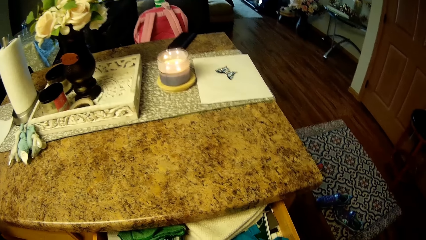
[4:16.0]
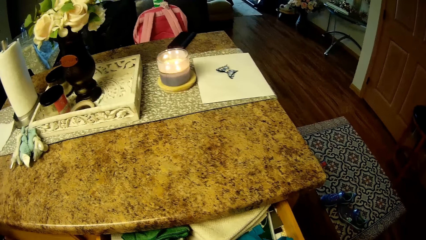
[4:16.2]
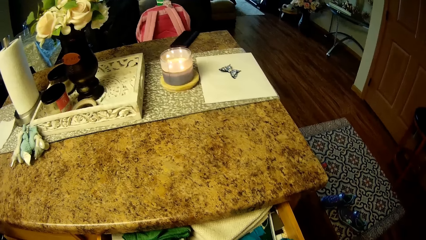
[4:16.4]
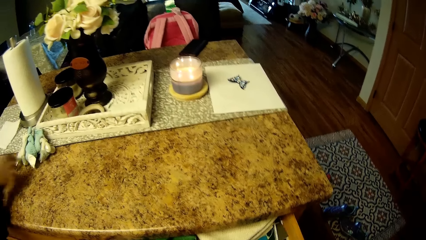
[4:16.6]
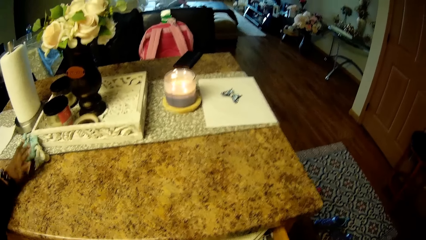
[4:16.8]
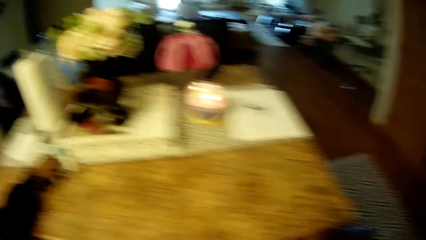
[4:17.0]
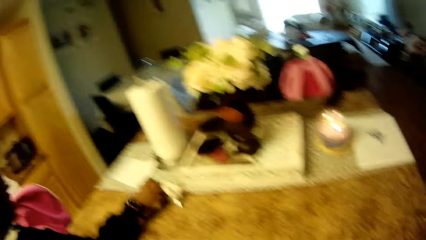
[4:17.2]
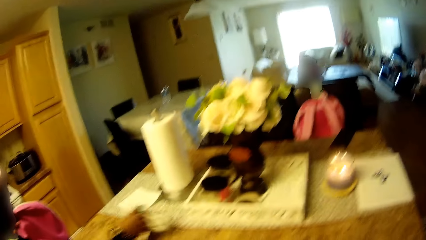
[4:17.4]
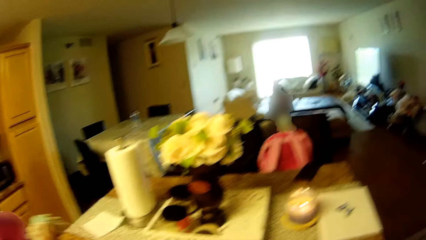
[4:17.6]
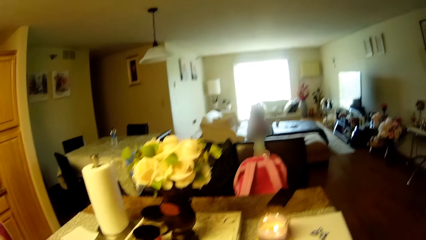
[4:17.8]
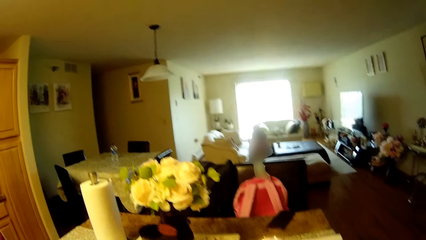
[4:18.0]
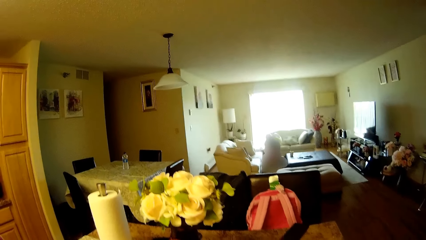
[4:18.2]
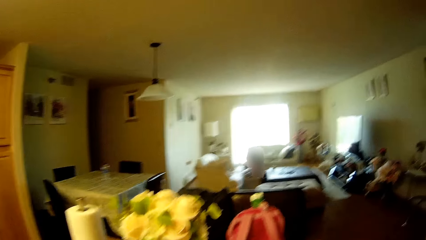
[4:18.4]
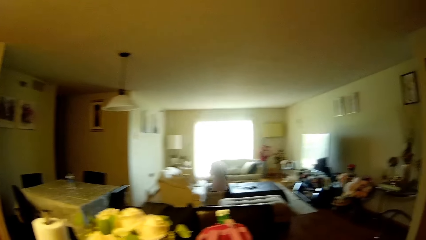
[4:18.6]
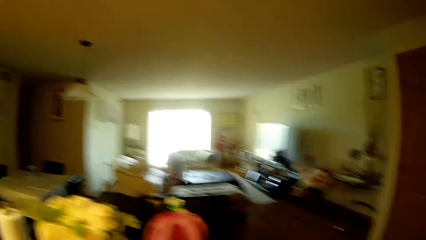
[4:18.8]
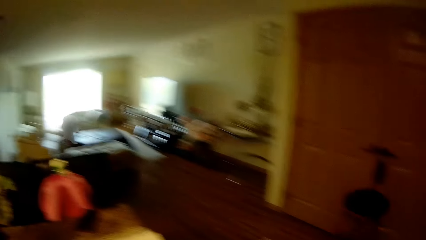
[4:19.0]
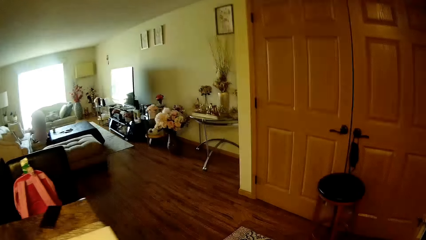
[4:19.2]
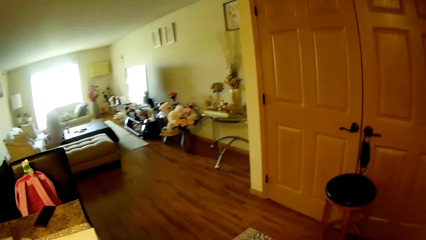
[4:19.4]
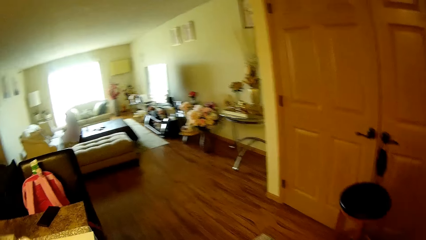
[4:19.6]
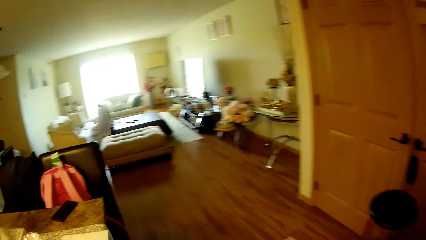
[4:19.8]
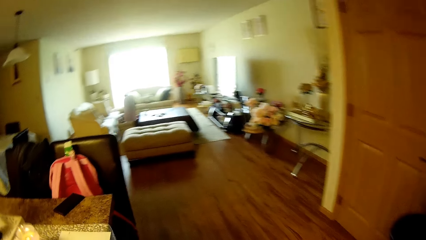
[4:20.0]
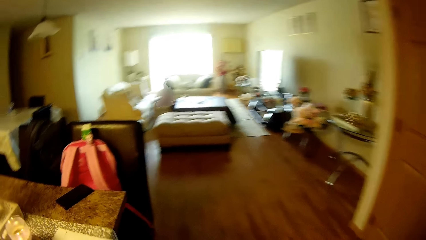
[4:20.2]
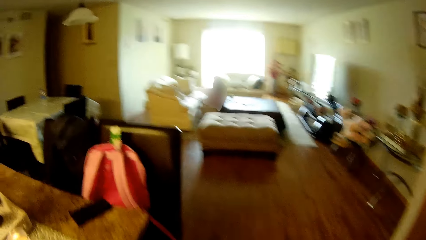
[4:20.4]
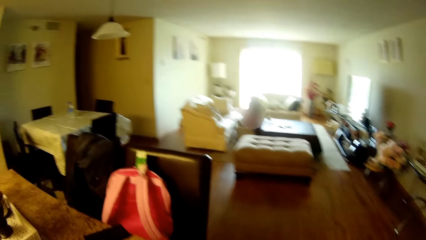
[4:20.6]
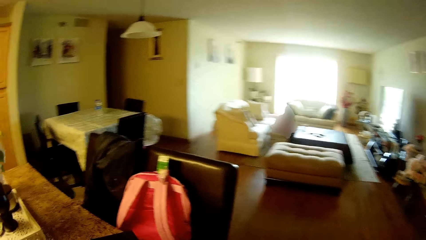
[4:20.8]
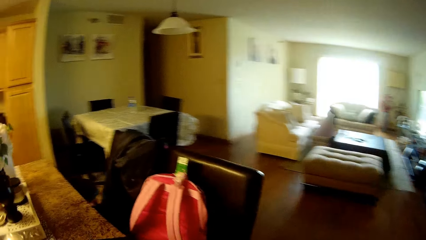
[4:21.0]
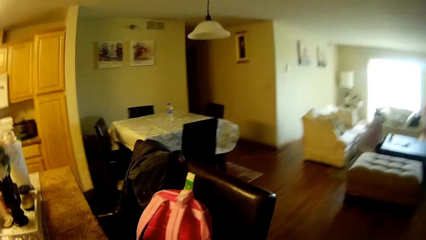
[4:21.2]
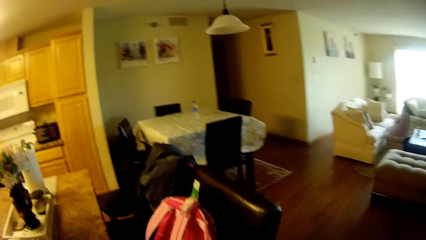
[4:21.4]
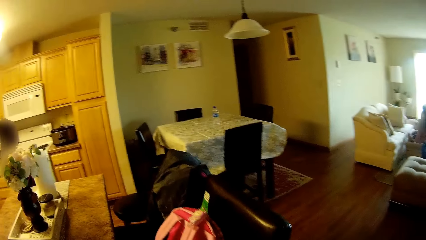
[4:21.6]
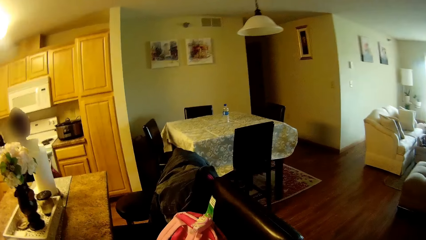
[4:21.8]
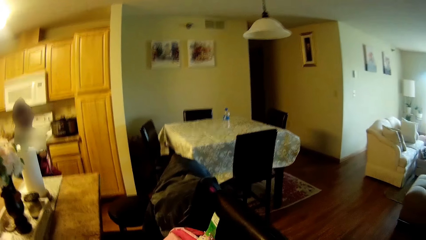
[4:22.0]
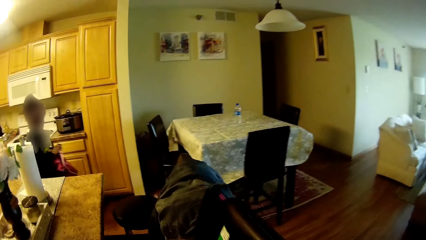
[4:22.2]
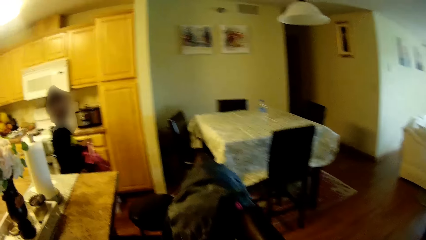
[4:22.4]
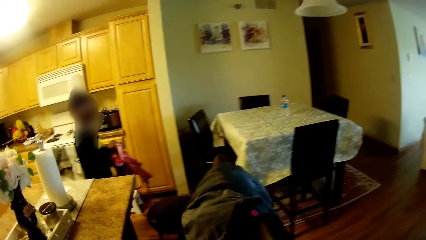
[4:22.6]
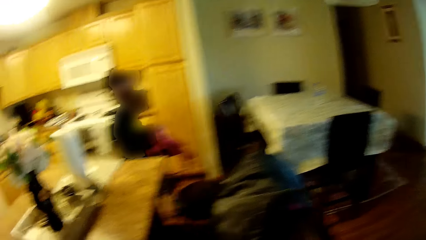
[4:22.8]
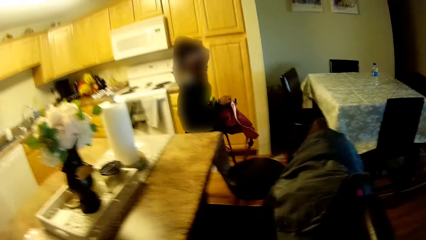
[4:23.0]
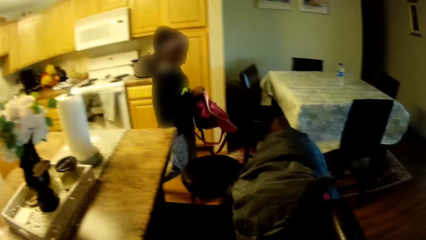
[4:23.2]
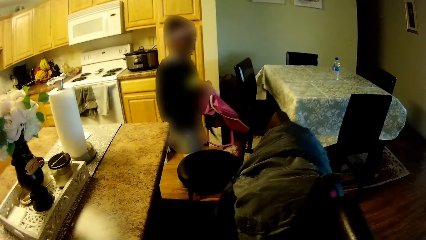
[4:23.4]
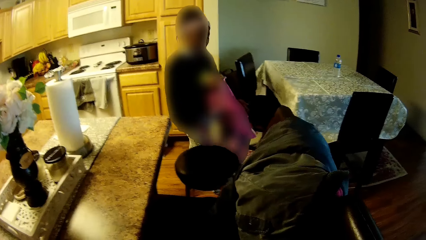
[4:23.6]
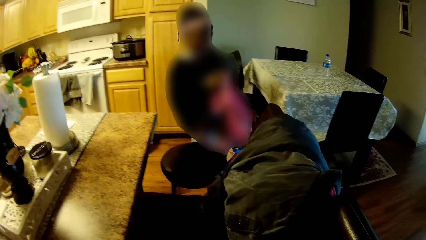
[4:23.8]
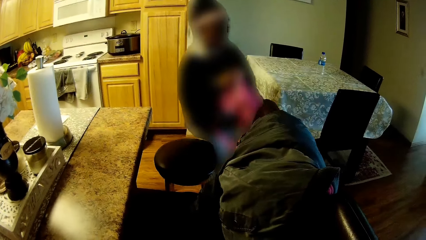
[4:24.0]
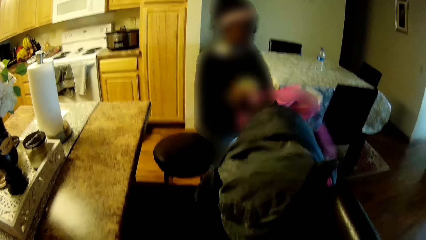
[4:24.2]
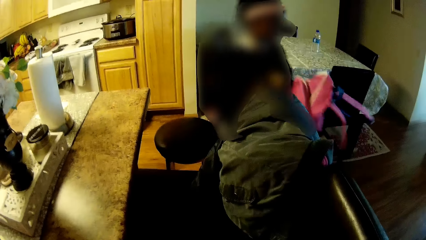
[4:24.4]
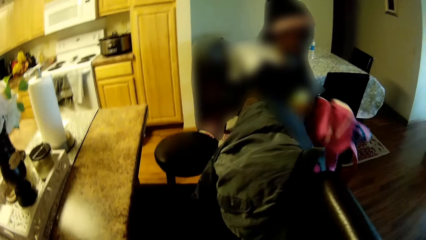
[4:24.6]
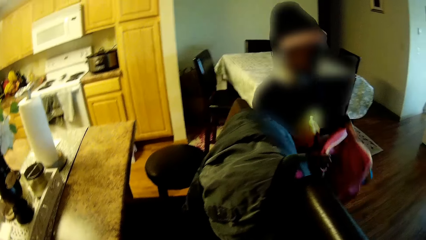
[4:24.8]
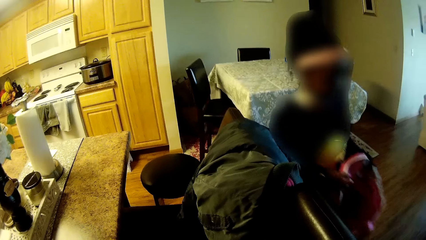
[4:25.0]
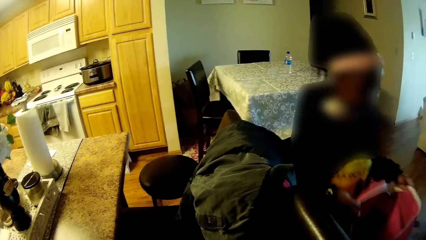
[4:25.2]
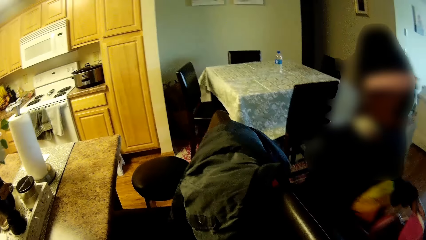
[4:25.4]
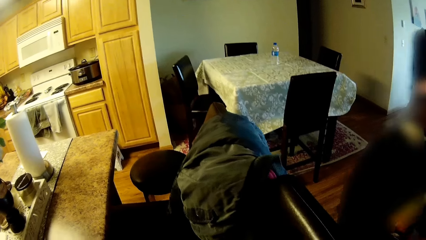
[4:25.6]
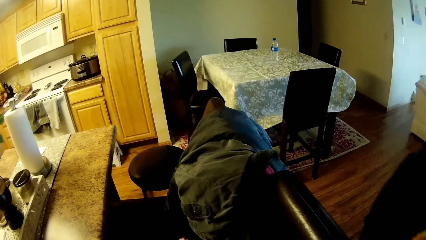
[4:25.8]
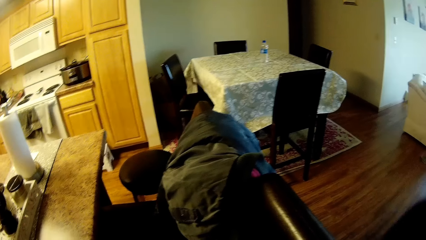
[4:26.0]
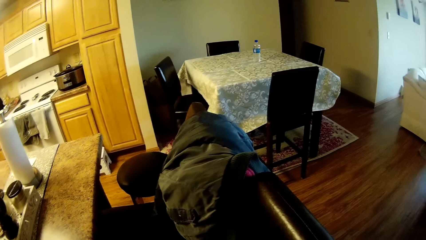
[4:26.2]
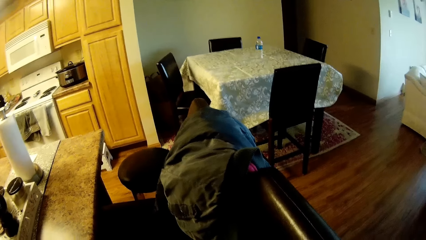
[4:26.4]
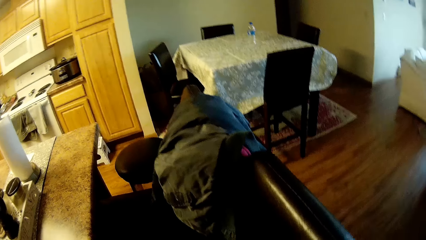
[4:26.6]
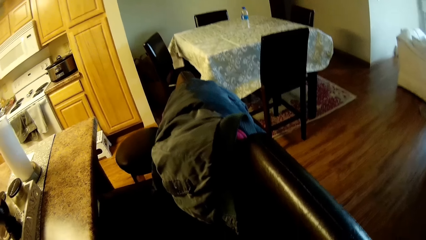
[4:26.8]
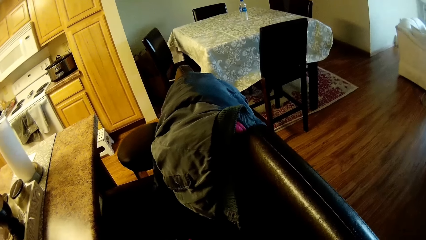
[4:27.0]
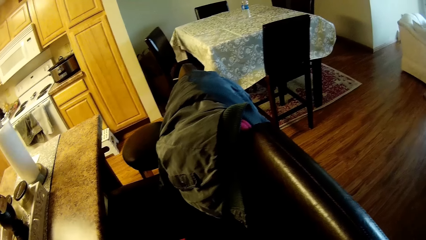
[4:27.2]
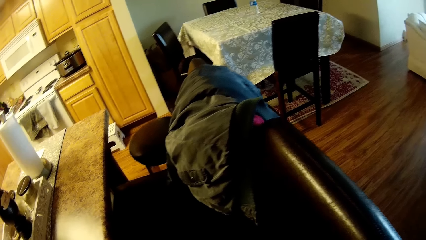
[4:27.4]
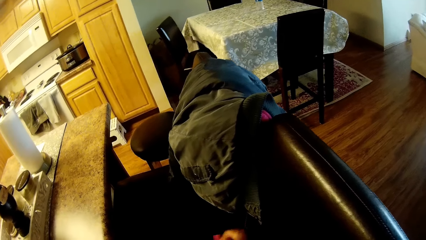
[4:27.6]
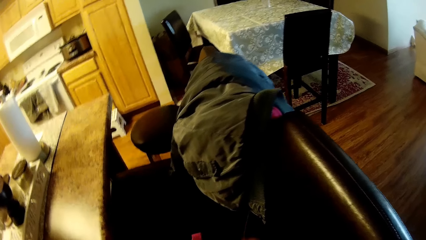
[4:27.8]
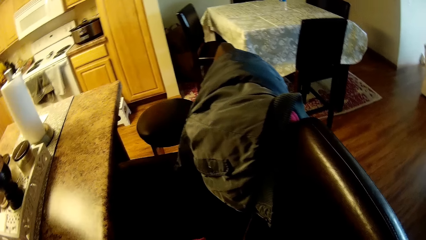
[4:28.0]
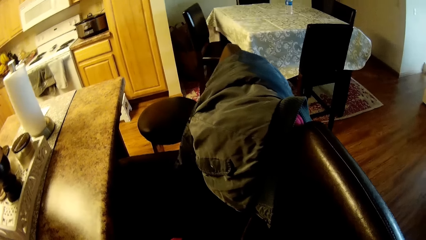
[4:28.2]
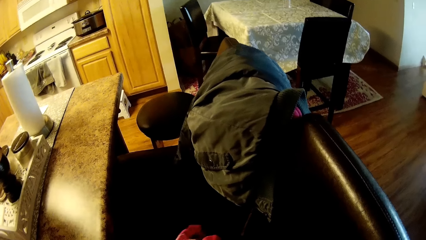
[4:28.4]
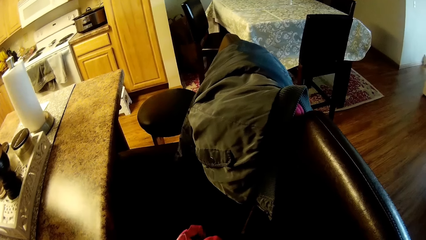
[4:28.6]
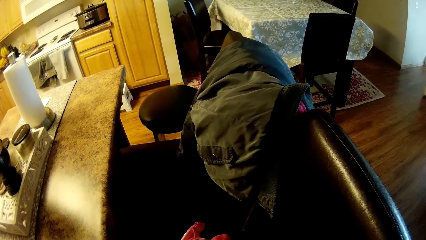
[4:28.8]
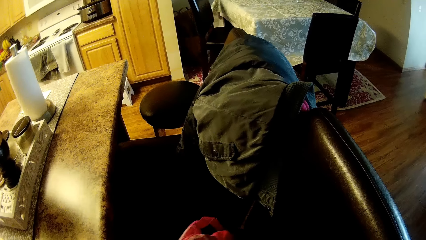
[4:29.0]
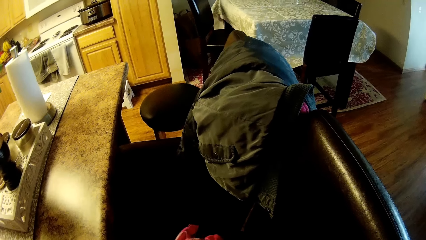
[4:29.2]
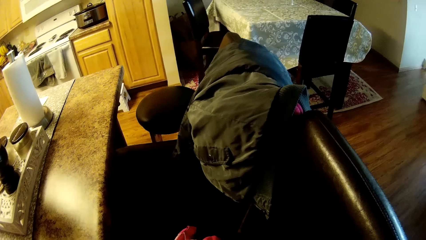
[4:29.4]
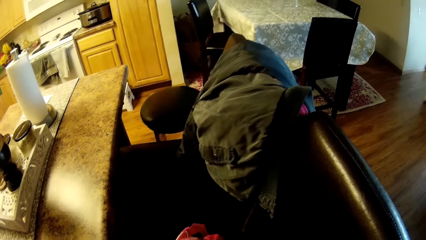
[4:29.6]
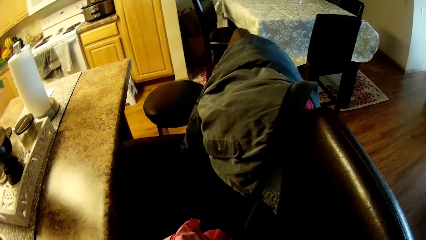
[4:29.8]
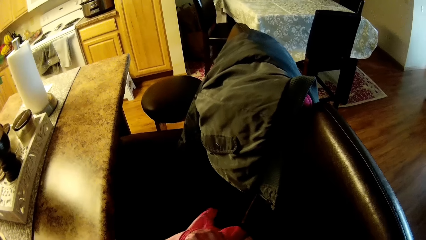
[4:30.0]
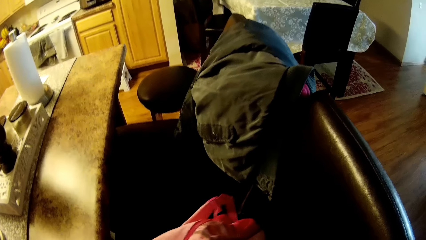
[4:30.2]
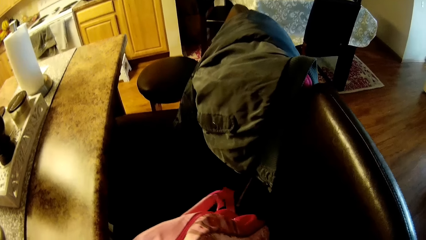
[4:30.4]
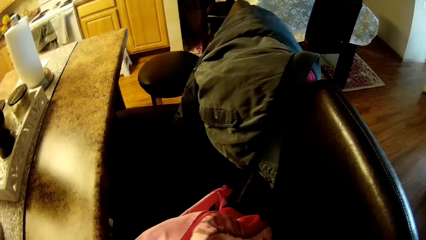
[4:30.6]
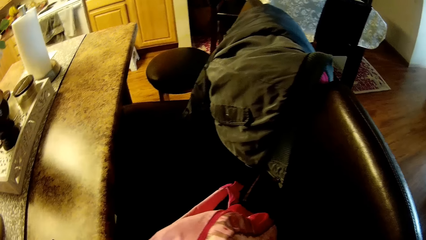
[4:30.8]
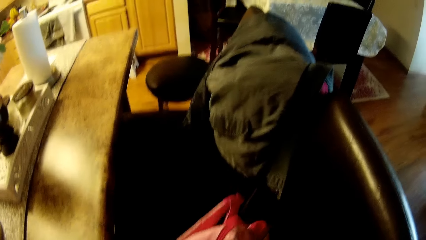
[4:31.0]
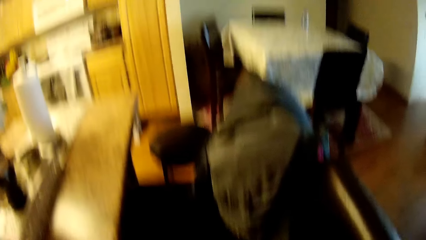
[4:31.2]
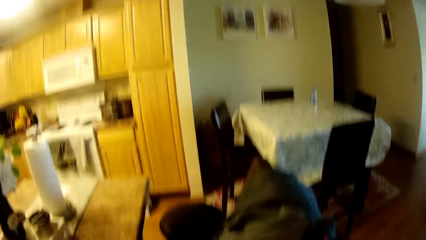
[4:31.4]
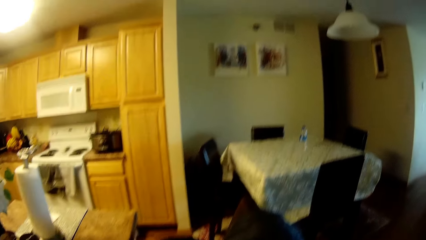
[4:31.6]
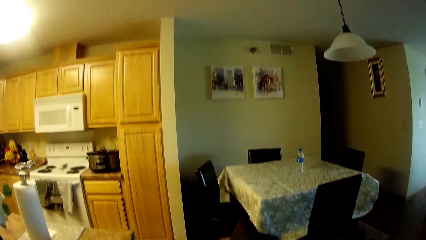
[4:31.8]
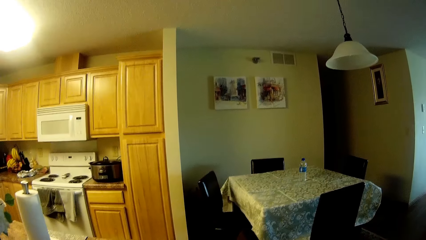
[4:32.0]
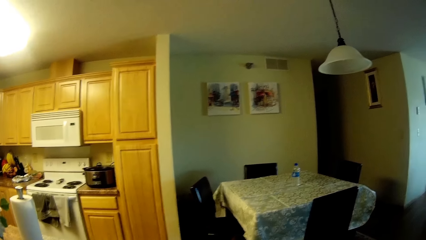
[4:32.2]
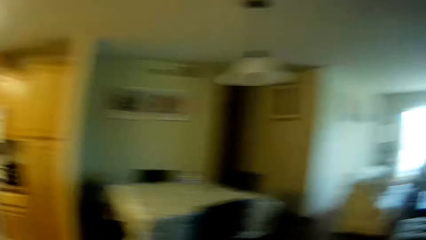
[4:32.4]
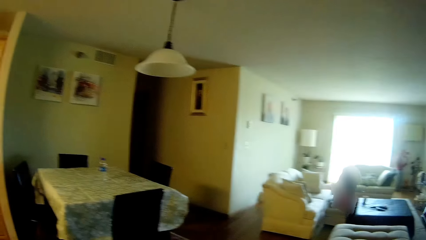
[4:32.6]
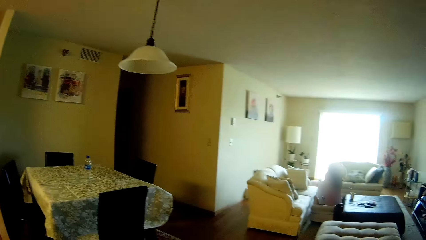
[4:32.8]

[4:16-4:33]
The girl picks up a stuffed toy from the dining table with her right hand. The girl zips a bag closed with her right hand. The camera wearer unzips a school bag.
